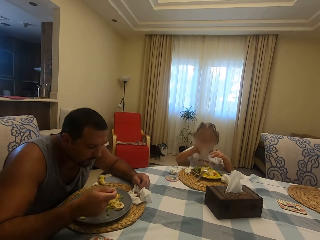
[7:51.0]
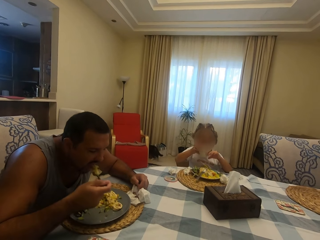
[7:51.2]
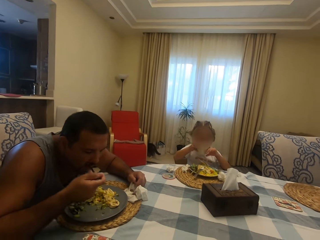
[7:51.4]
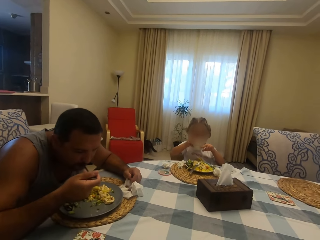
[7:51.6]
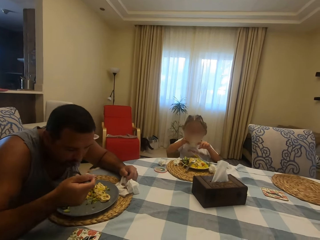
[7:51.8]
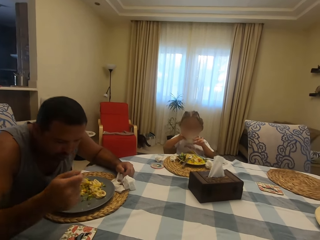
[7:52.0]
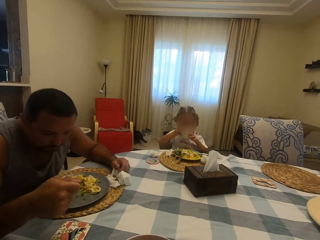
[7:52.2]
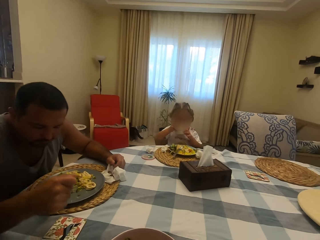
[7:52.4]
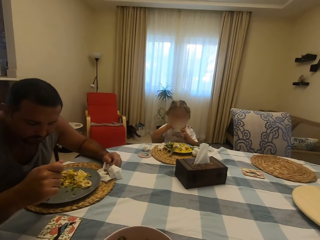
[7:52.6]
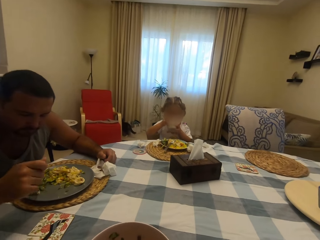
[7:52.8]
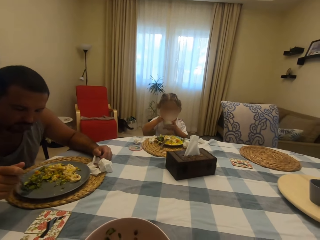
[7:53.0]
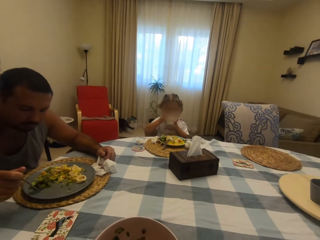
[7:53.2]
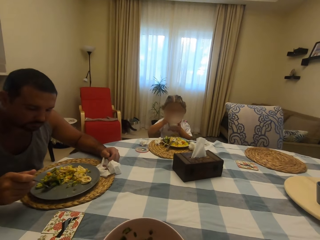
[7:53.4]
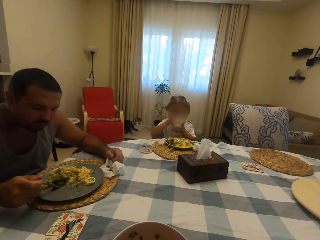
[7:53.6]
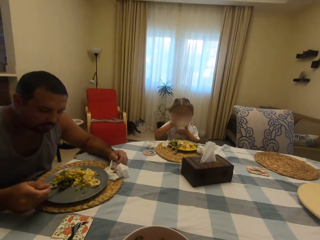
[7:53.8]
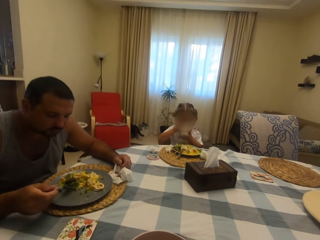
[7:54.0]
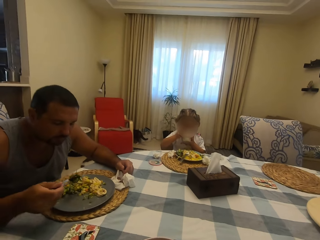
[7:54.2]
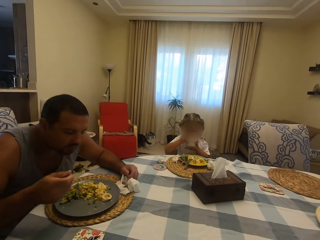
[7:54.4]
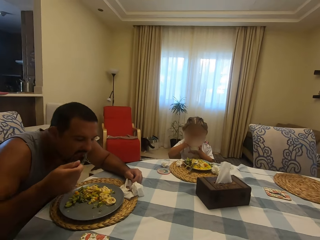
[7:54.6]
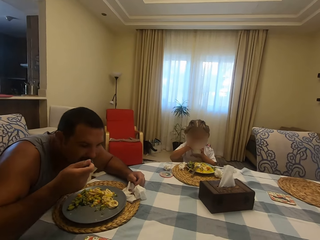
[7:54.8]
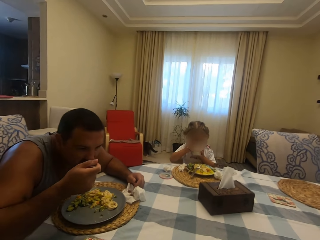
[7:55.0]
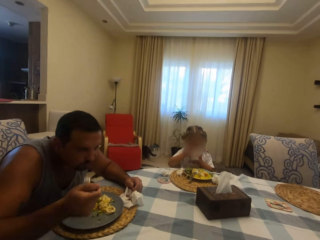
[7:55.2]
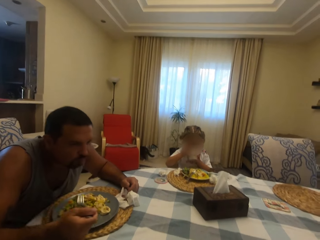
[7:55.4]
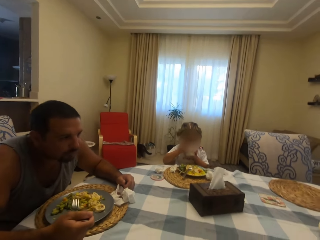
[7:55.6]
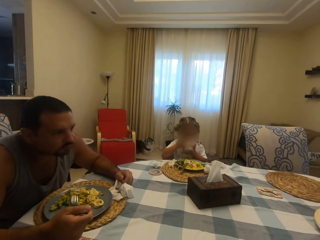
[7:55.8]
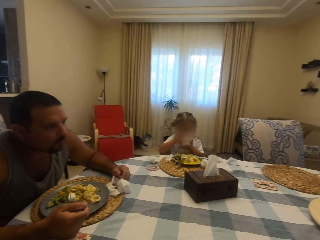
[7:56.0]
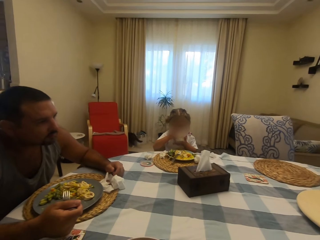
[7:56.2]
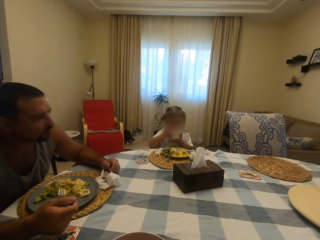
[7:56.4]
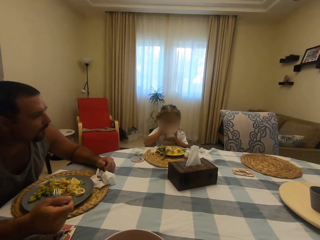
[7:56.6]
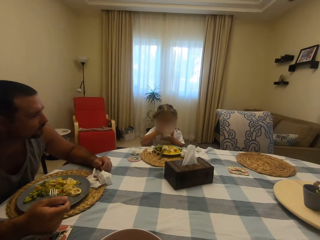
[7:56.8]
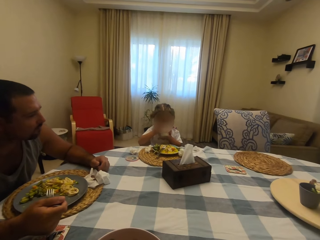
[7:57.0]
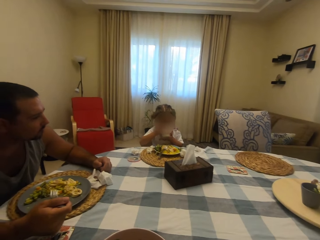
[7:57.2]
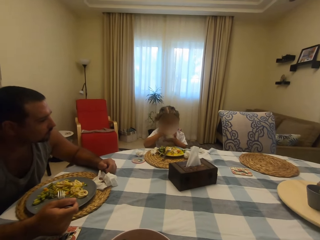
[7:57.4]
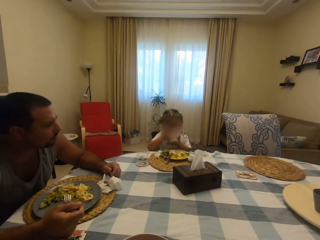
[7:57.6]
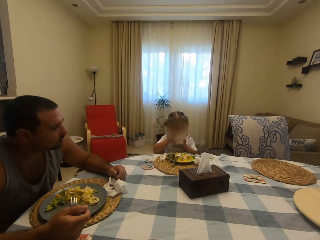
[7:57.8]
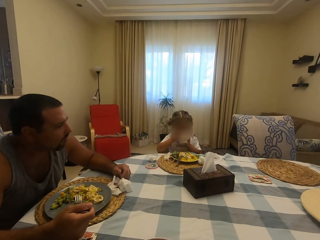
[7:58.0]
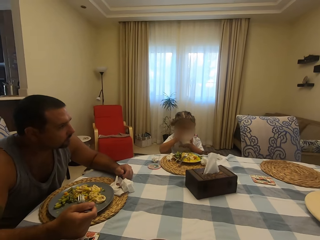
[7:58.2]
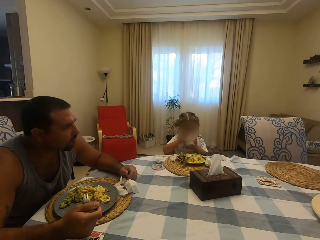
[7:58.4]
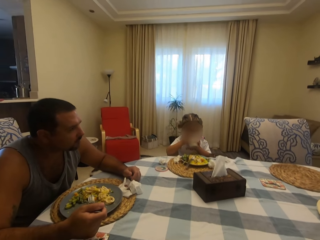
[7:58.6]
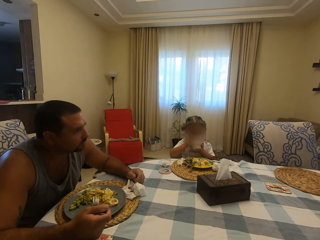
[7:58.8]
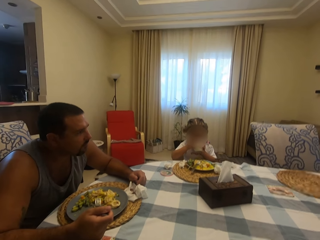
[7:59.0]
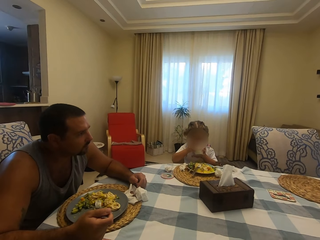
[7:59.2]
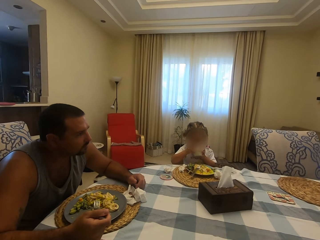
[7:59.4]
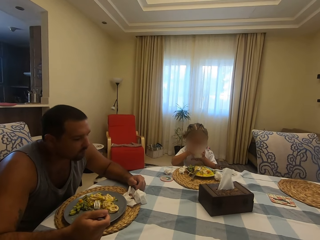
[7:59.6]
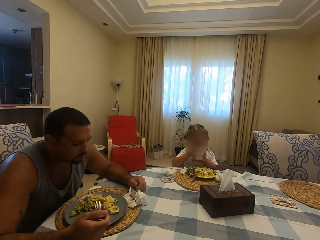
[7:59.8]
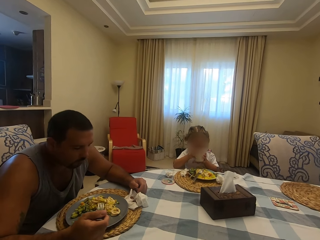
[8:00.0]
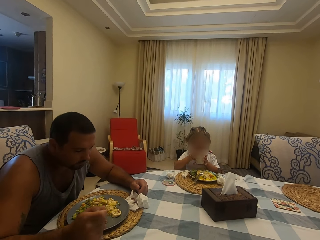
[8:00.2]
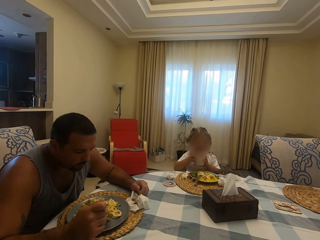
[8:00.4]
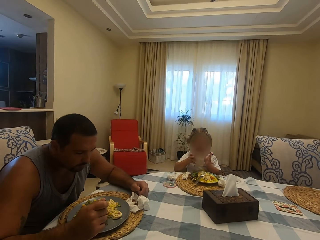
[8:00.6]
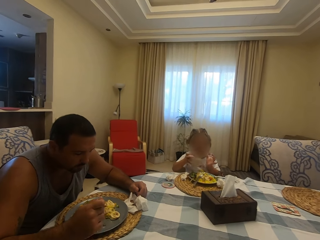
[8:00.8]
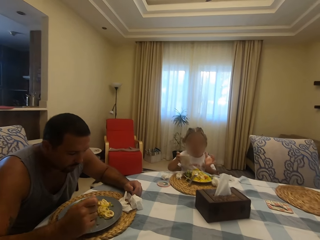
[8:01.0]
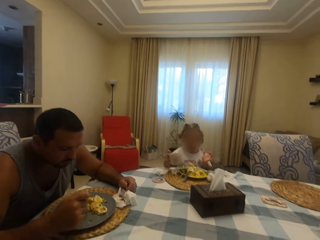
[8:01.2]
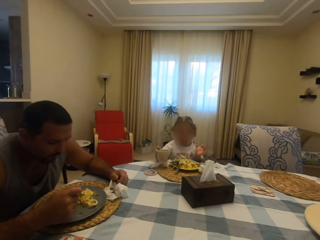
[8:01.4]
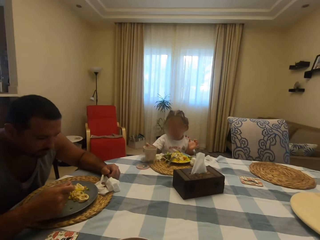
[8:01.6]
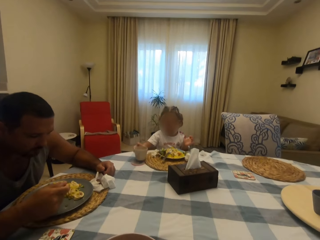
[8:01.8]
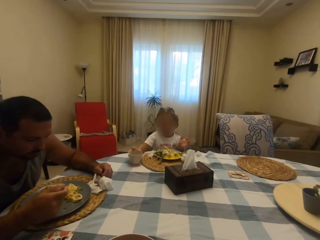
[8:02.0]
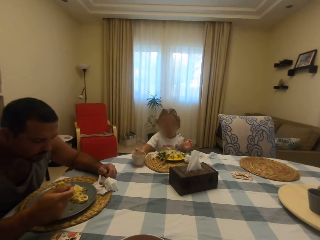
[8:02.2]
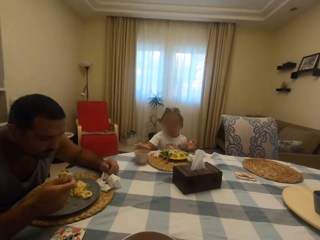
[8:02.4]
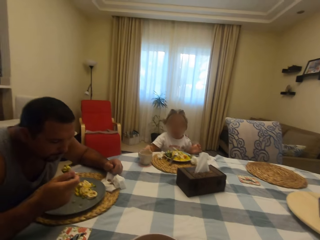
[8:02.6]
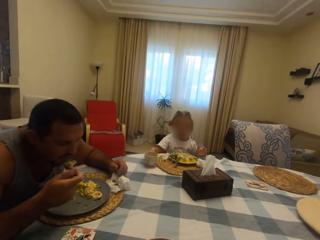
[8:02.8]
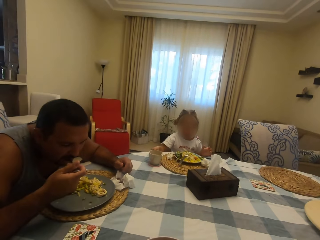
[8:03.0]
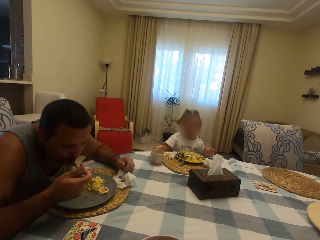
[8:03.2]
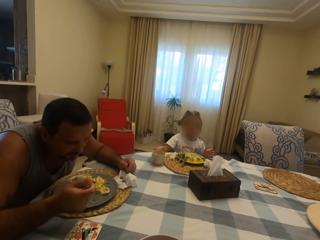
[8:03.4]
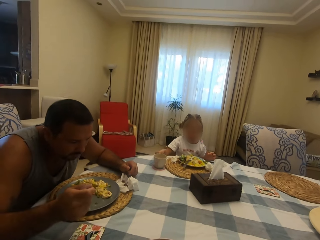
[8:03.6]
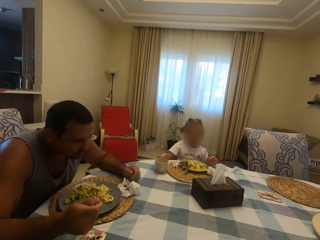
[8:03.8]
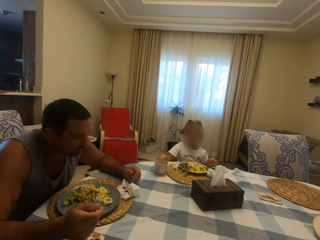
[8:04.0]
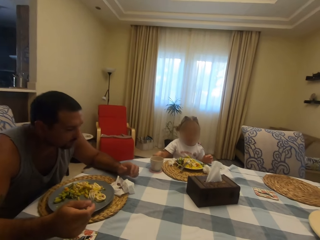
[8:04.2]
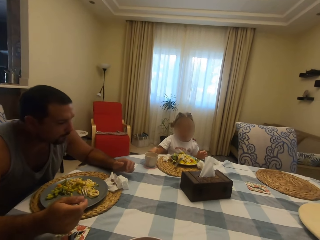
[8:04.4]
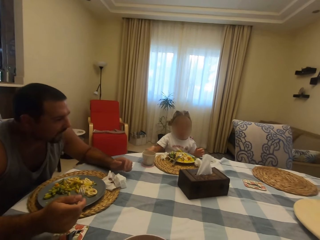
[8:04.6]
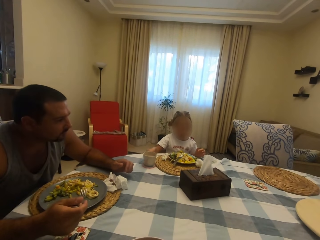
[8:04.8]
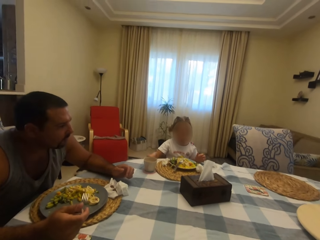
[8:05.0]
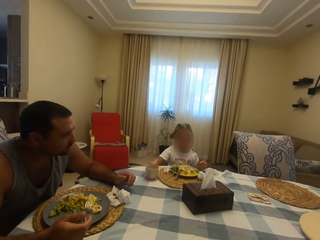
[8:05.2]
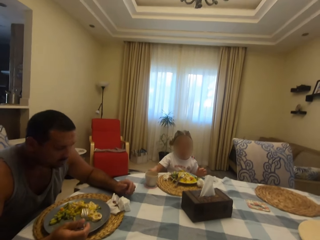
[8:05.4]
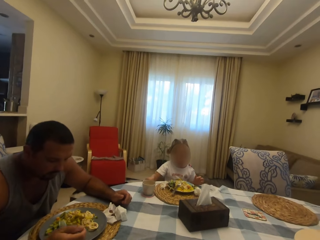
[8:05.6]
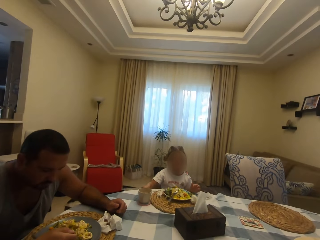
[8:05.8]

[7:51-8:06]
The camera wearer converses with a man. Another person drinks from the cup. The man eats food. The camera wearer speaks. The man eats. The camera wearer speaks. The other person places the cup on the table. The camera wearer speaks. The man eats.

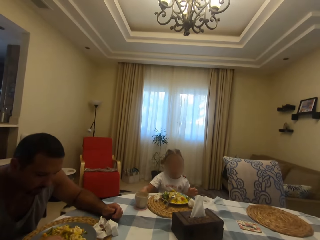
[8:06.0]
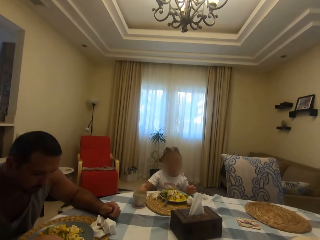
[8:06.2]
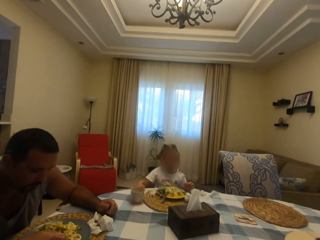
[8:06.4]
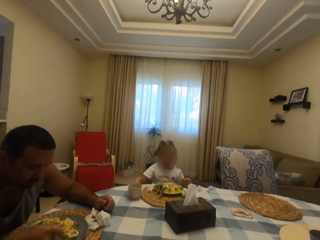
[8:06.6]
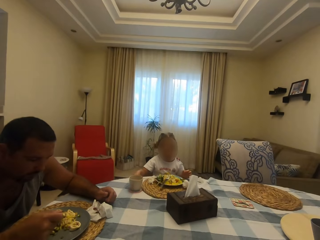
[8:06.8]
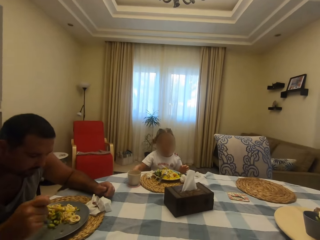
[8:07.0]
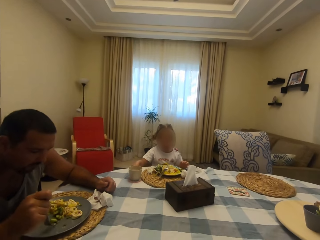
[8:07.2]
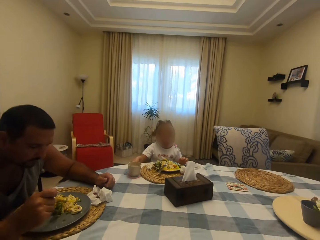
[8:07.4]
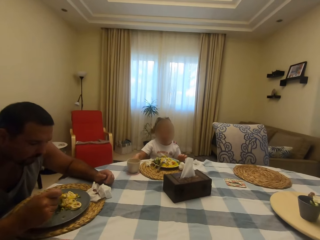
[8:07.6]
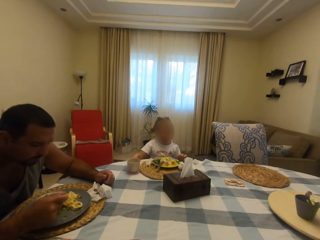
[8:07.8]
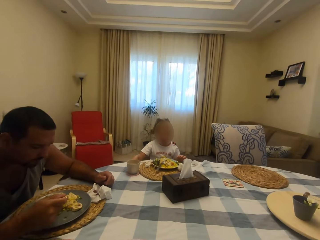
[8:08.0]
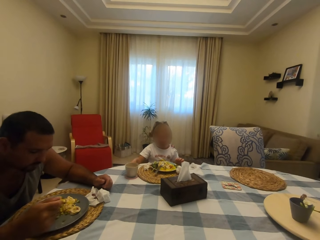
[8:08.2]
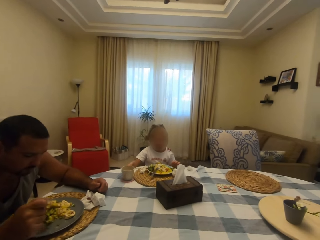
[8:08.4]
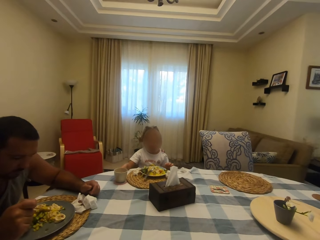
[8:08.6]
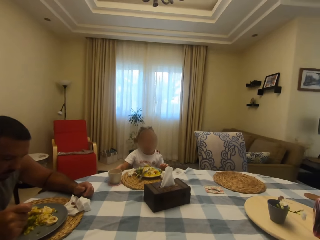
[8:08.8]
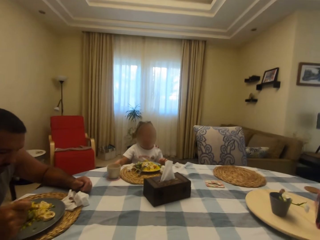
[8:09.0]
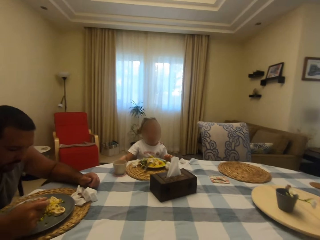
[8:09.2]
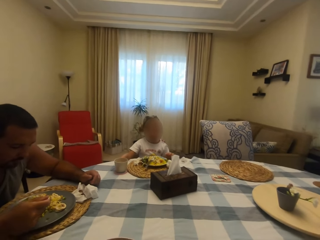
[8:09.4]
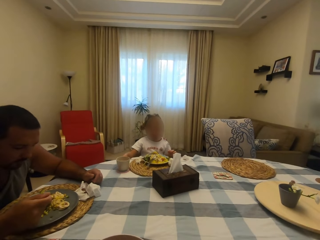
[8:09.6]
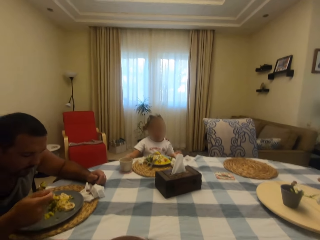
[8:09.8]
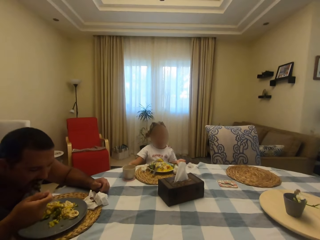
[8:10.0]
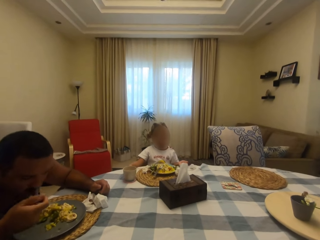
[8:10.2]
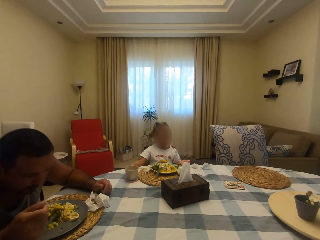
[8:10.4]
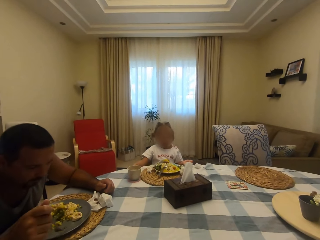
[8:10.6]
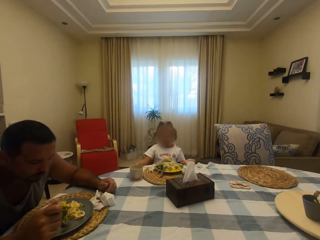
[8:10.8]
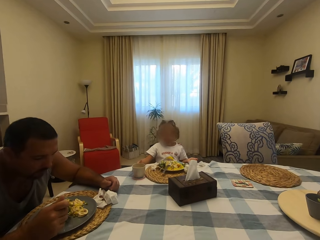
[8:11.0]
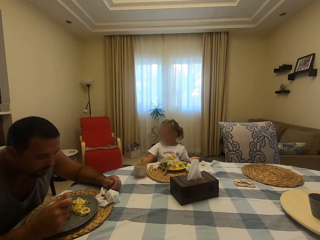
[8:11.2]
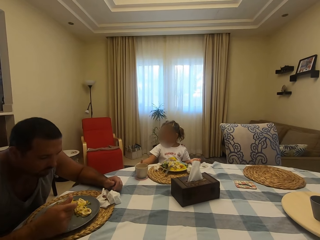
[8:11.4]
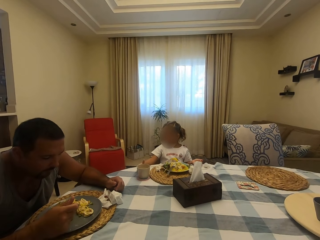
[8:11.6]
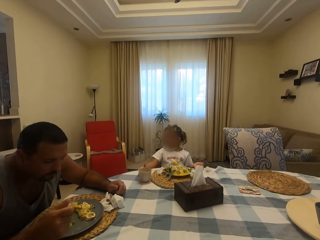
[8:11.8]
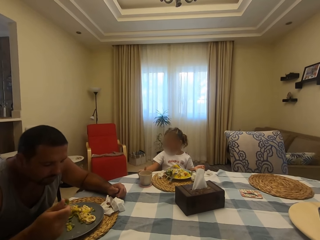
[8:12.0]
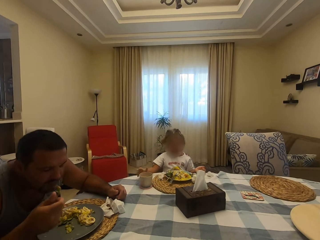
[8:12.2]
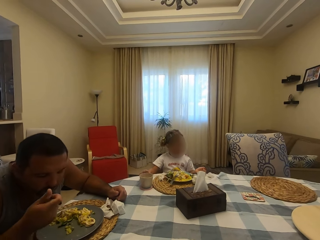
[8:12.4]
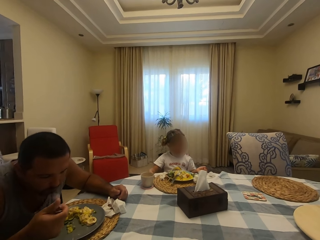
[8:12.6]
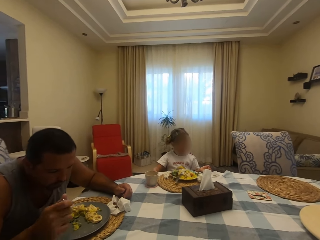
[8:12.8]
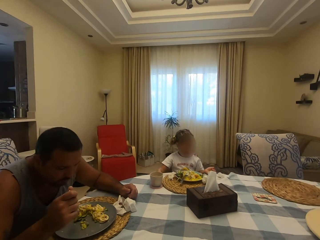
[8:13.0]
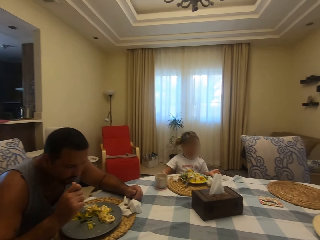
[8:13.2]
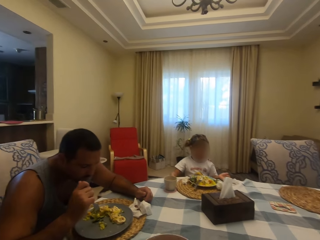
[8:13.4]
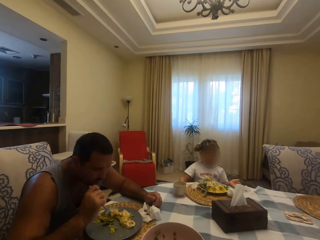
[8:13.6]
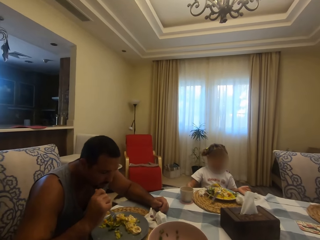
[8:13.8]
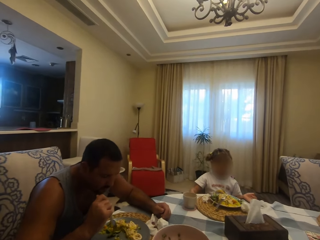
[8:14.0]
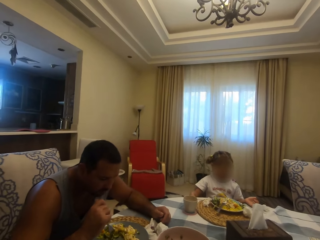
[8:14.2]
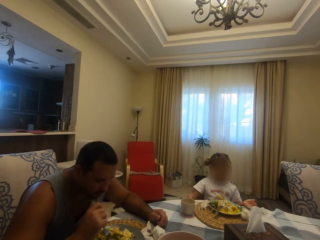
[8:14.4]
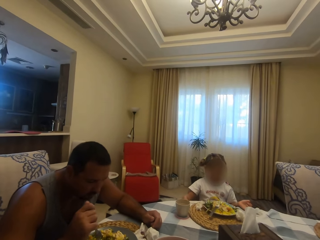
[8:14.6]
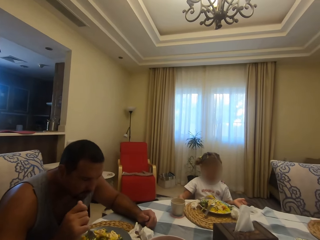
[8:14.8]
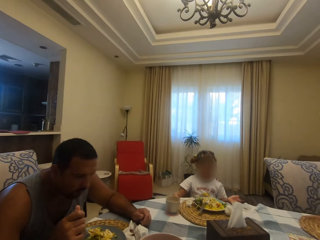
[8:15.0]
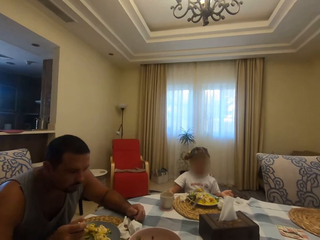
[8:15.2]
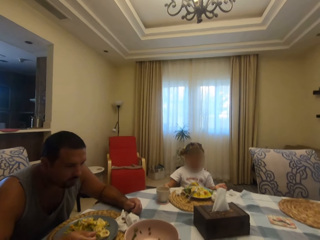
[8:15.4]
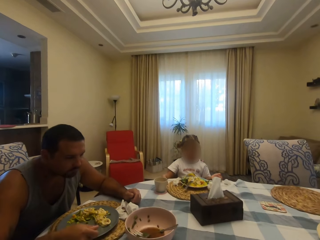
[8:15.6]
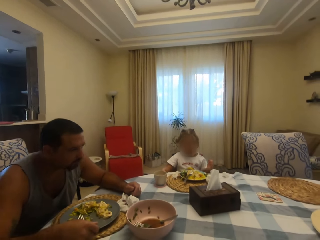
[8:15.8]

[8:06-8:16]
A child converses with the camera wearer. The camera wearer speaks to the child.
